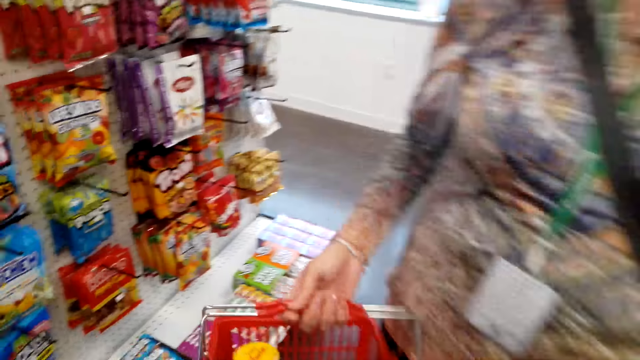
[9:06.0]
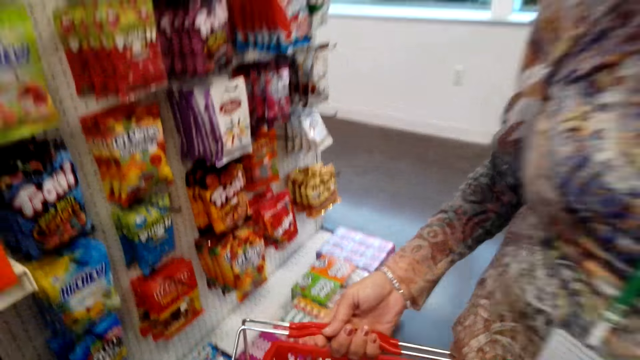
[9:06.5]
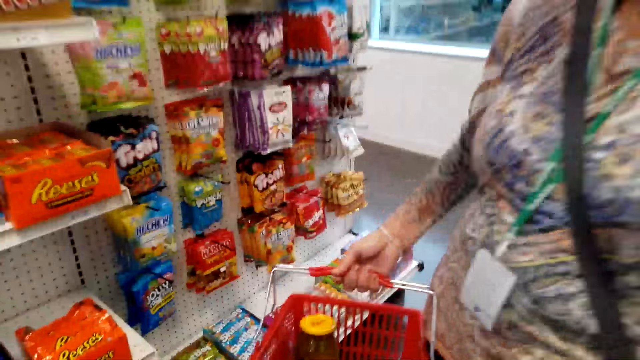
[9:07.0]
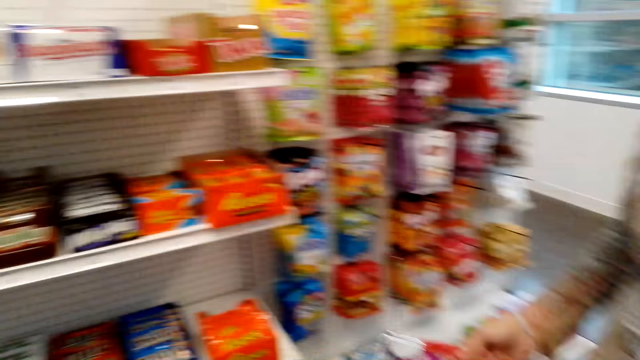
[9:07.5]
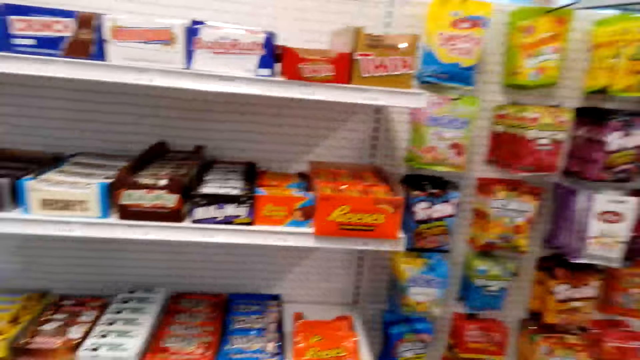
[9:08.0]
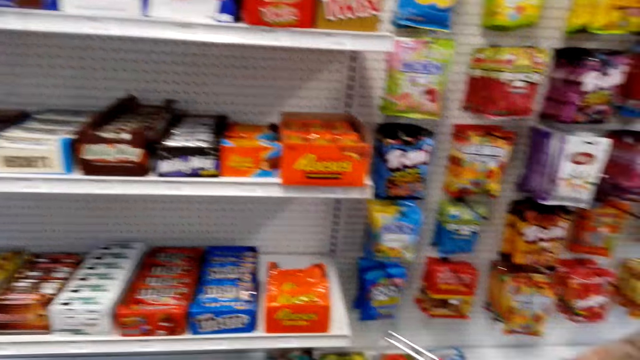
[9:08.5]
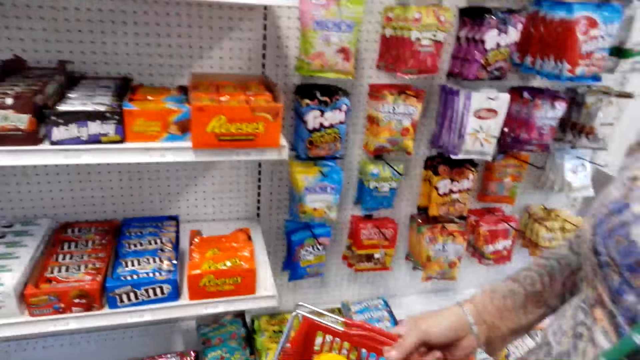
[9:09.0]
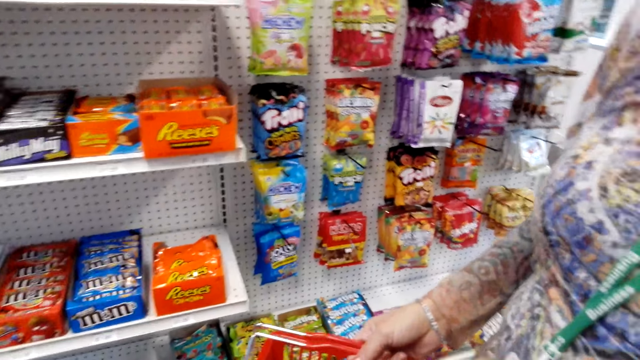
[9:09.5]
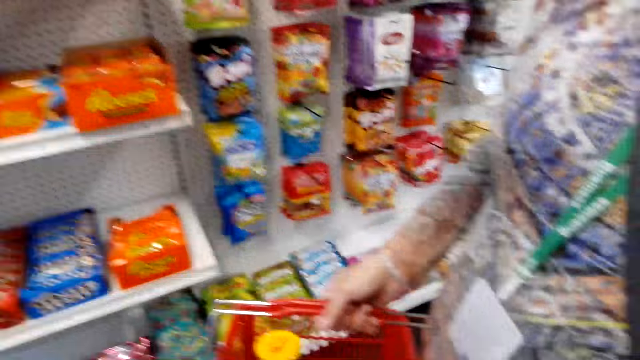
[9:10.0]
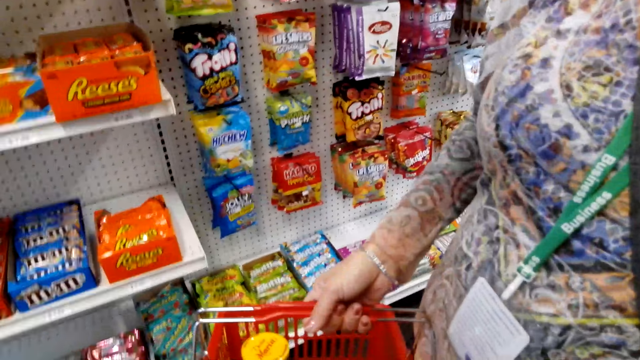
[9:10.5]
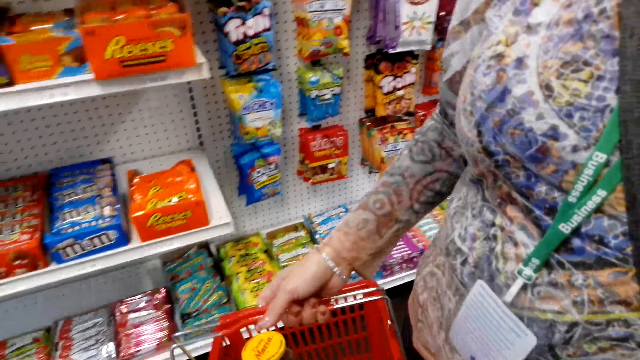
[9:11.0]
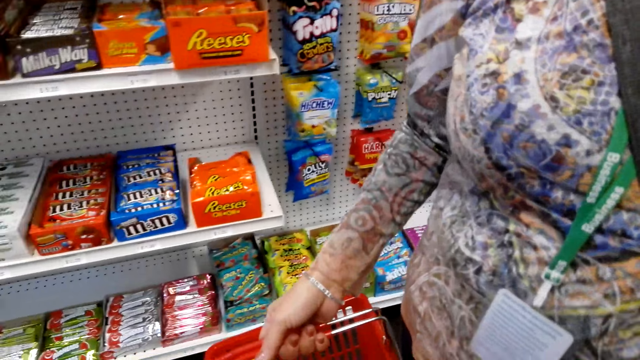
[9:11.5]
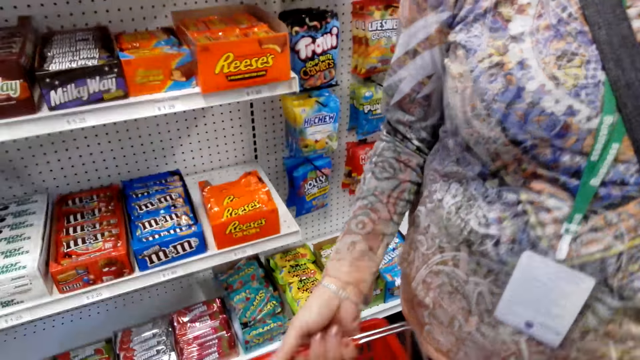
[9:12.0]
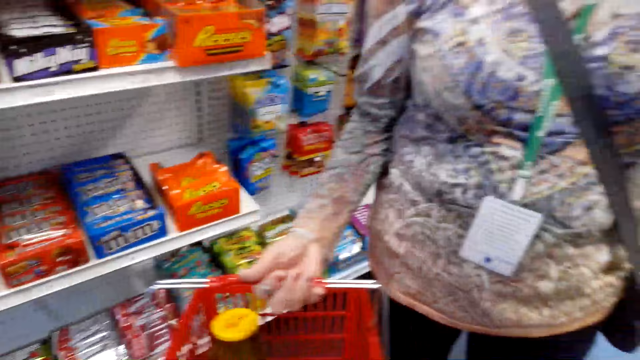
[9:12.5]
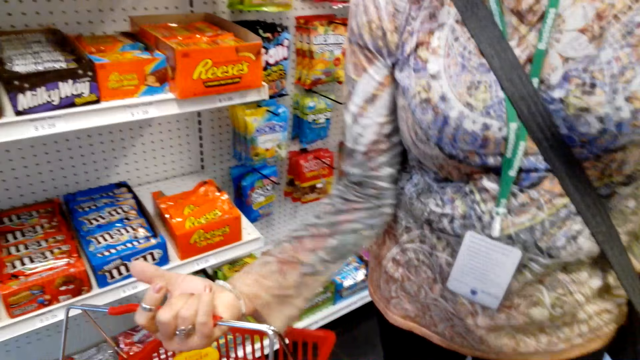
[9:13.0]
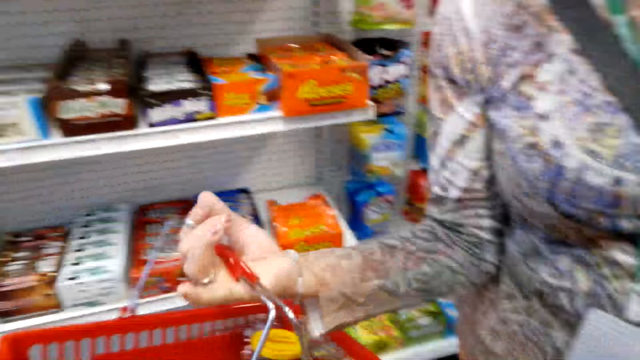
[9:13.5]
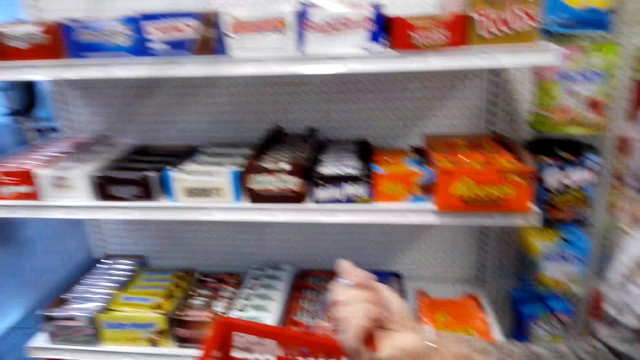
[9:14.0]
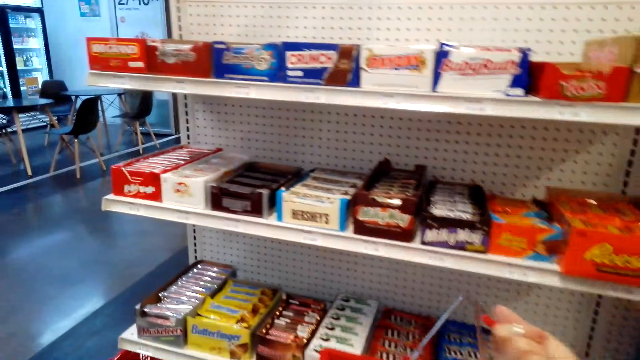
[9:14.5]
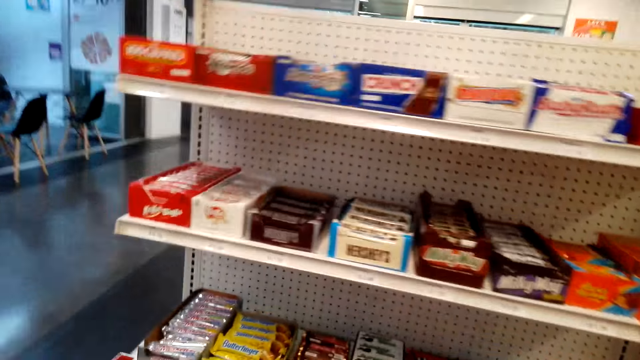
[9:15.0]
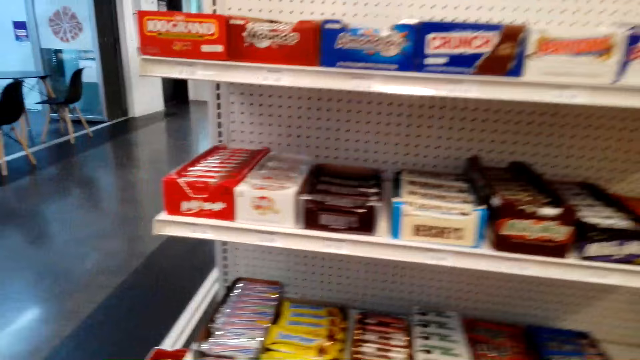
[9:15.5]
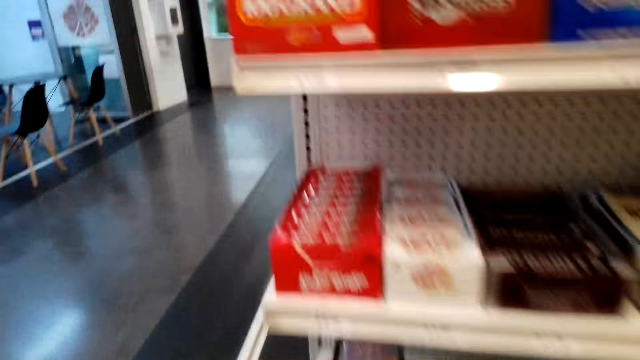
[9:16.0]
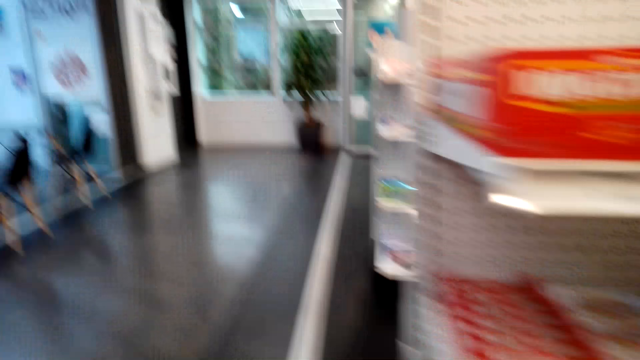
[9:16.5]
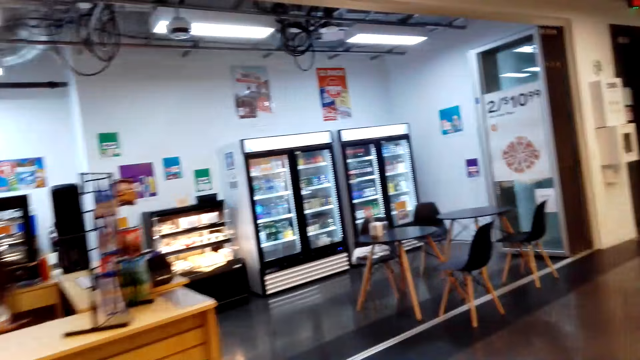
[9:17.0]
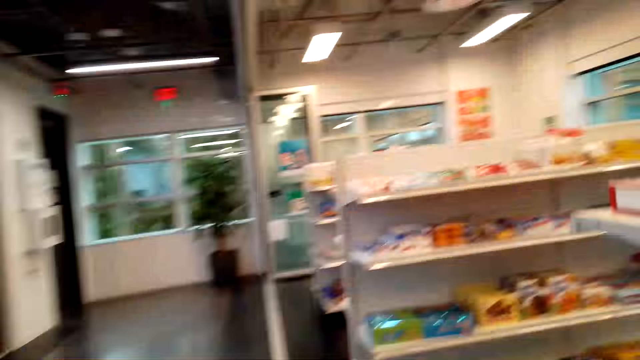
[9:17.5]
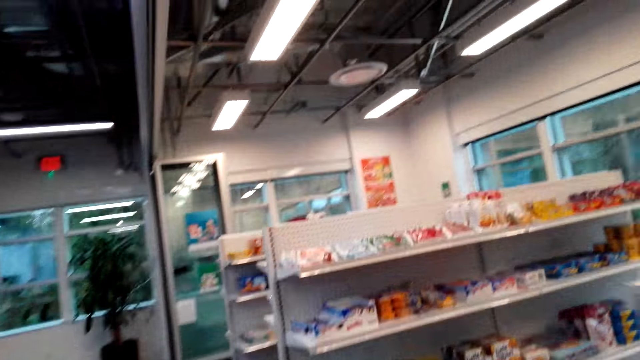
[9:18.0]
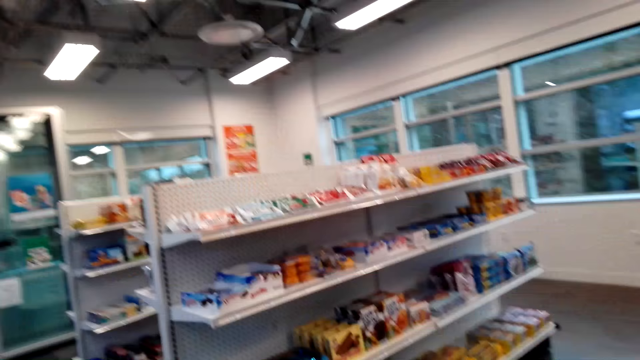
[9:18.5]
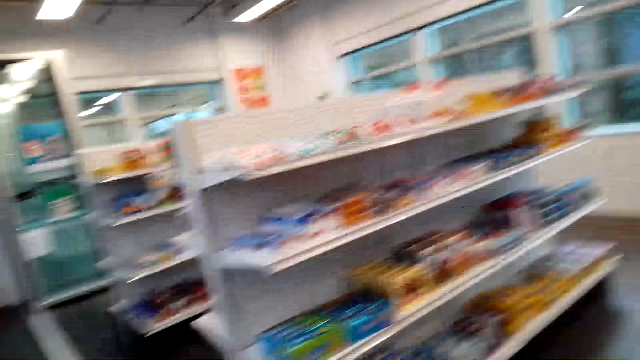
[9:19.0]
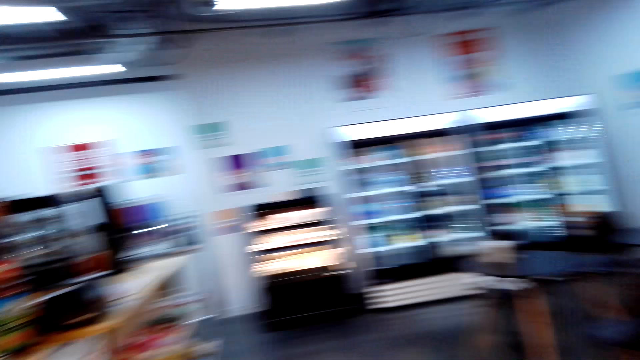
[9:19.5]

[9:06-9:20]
The camera wearer looks aside. A woman walks. The camera wearer drops the food stuff in the carrier. They look around. They look at the woman. The woman lifts the carrier. The camera wearer moves around.

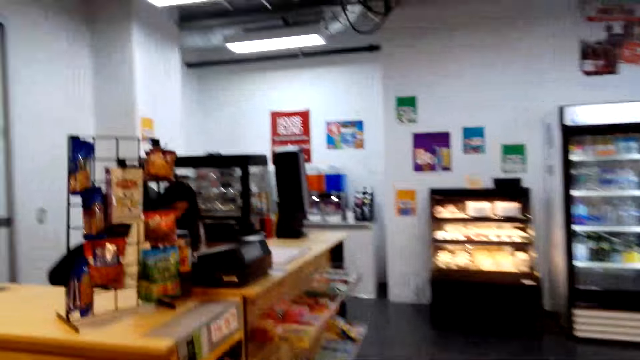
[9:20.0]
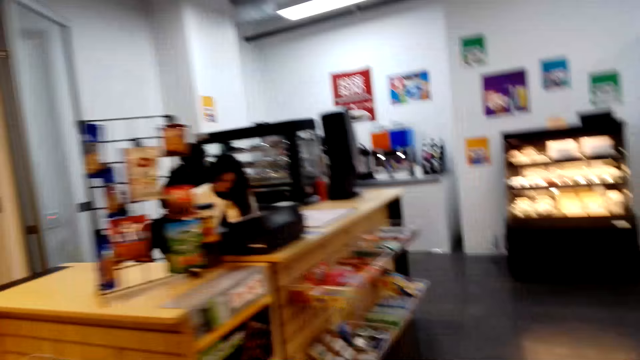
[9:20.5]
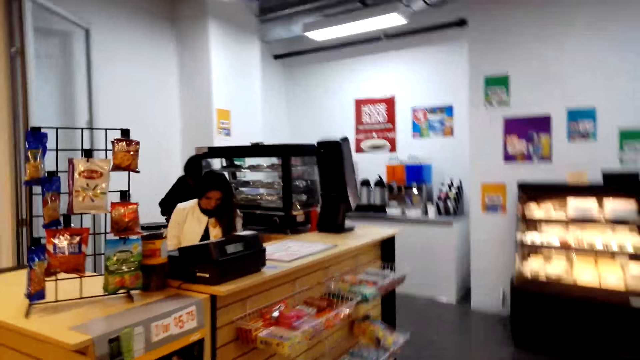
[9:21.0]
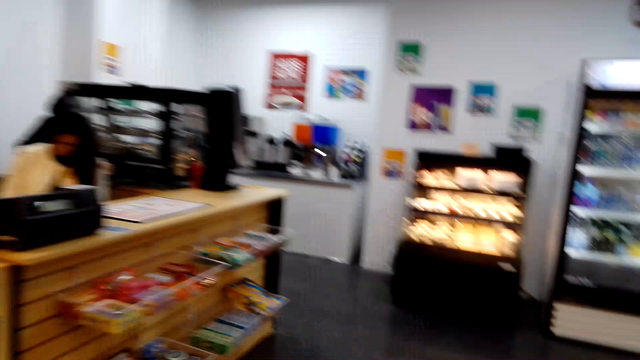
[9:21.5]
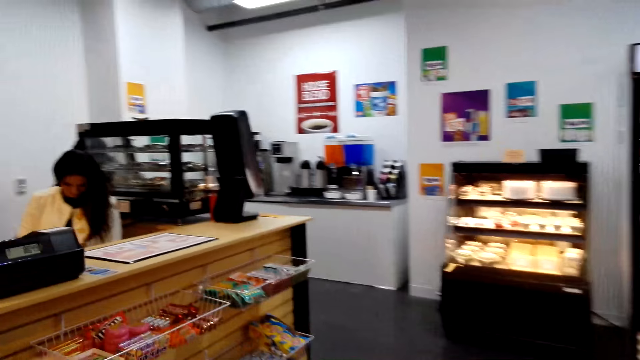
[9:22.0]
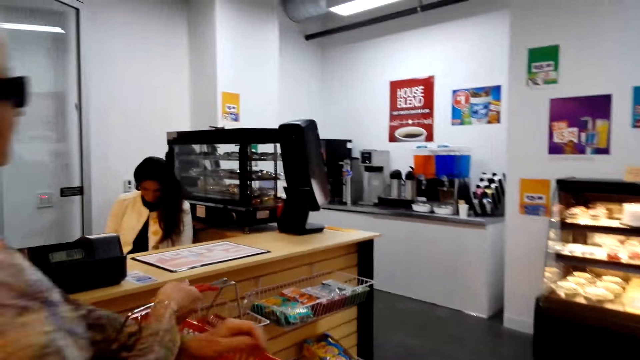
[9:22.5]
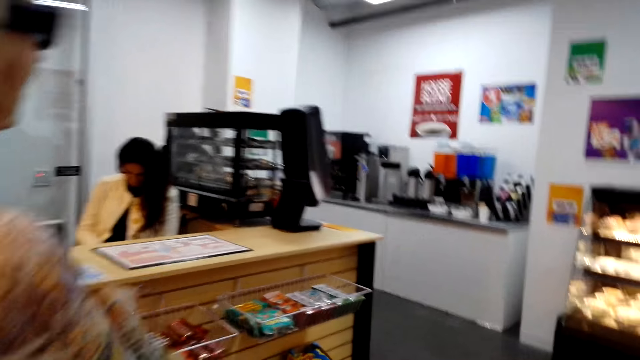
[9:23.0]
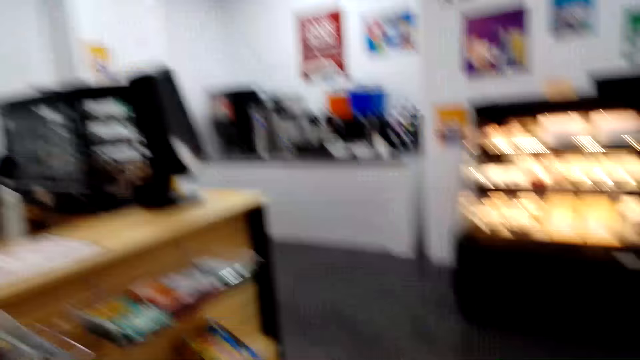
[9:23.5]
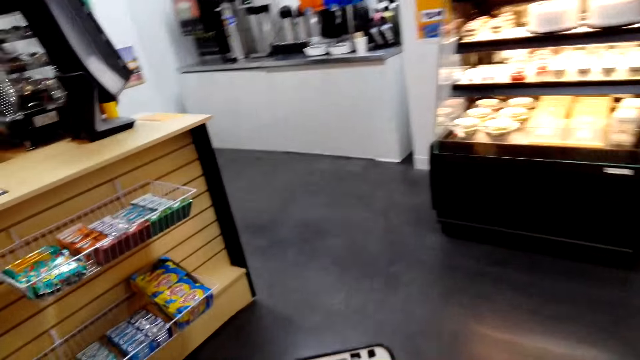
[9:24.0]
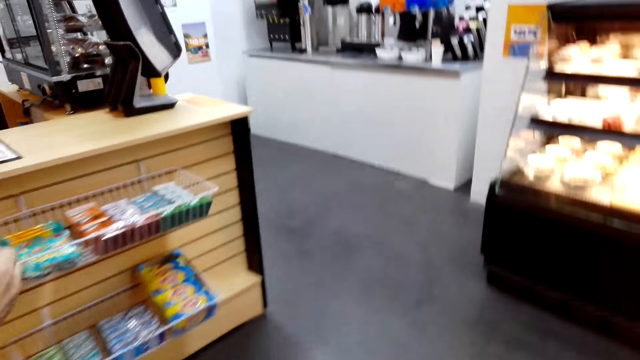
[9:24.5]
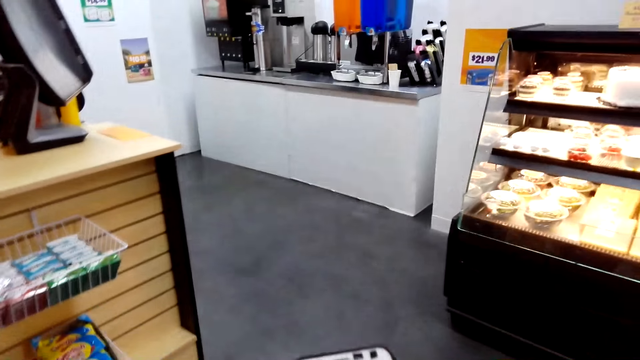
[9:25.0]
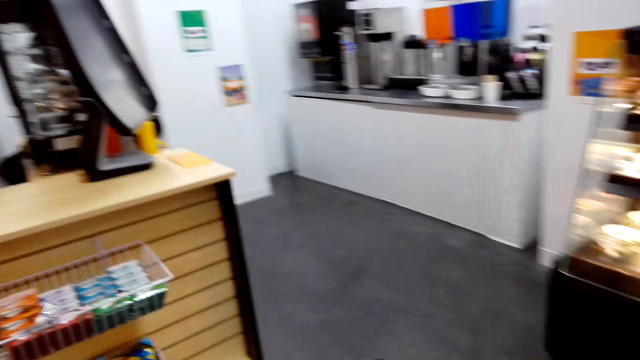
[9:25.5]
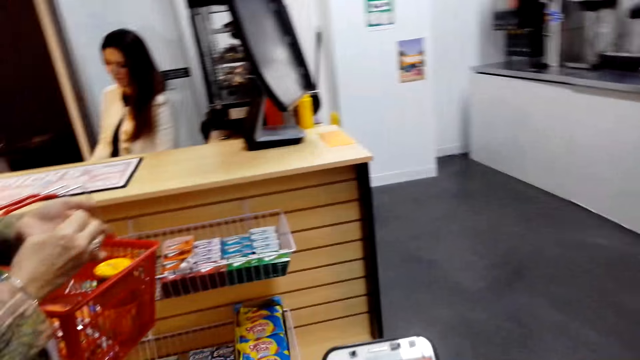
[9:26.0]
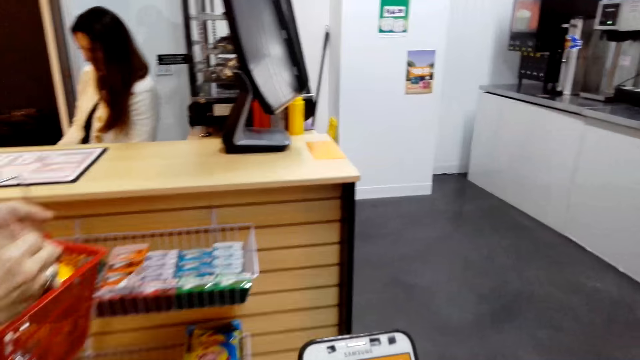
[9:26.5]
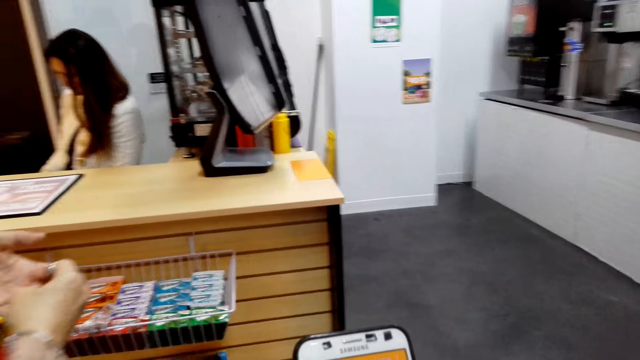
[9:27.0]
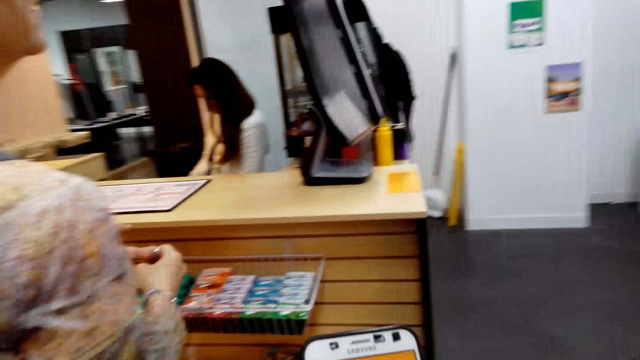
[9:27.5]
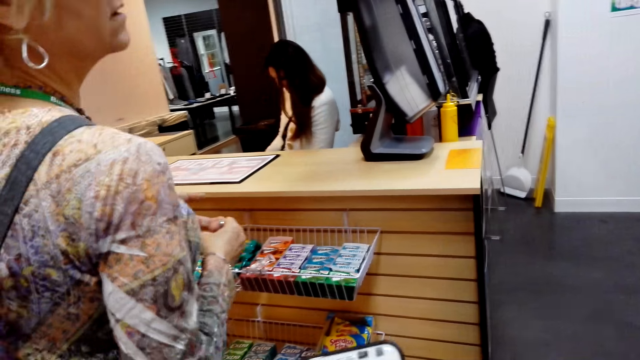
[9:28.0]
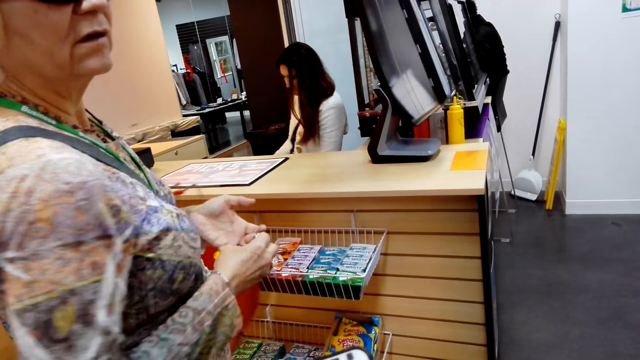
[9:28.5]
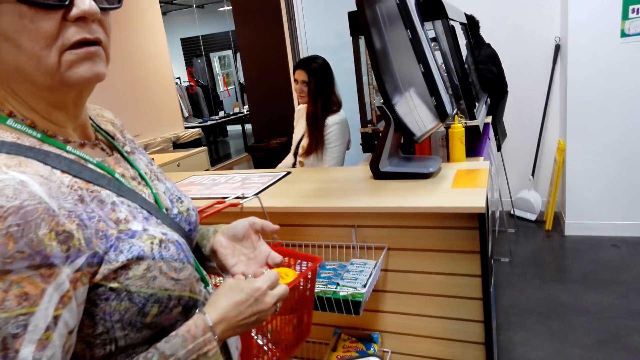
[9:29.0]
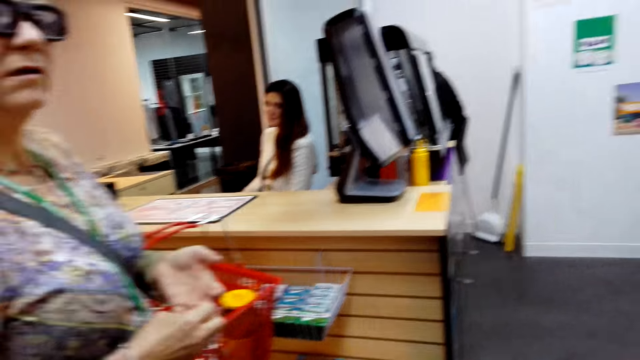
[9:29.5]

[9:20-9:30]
A person sits at the counter. A woman lifts a basket. The camera wearer walks. They look at a cashier. The woman moves.
